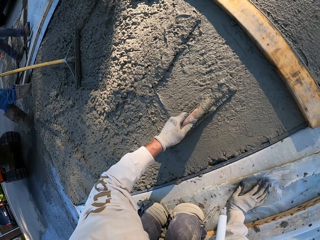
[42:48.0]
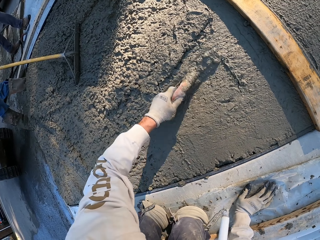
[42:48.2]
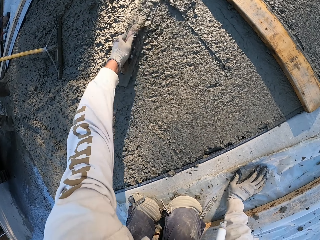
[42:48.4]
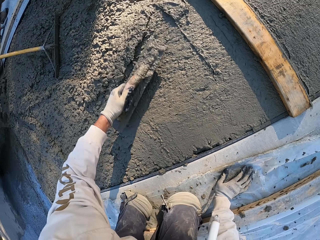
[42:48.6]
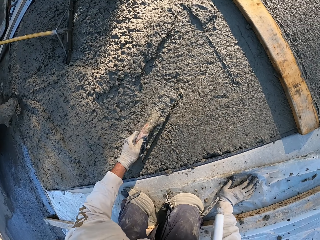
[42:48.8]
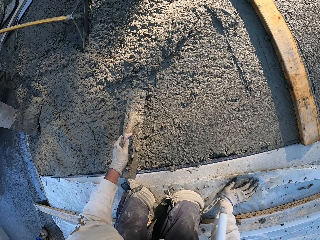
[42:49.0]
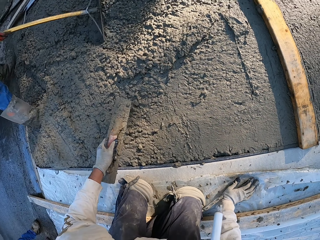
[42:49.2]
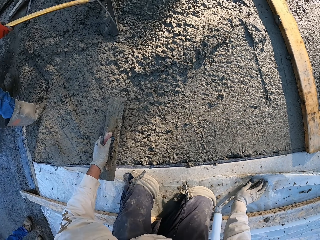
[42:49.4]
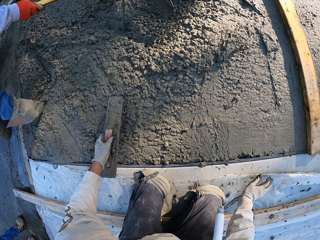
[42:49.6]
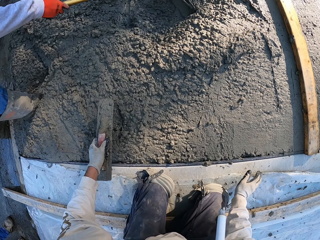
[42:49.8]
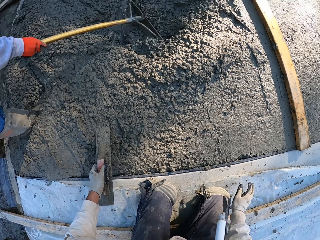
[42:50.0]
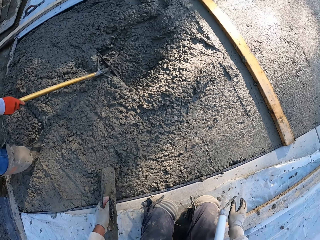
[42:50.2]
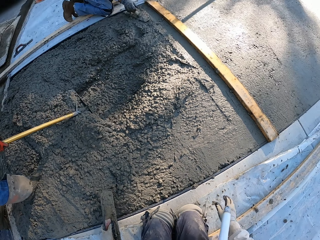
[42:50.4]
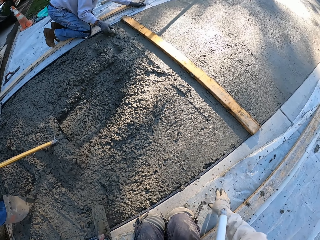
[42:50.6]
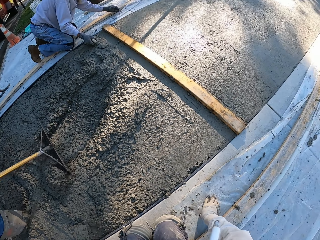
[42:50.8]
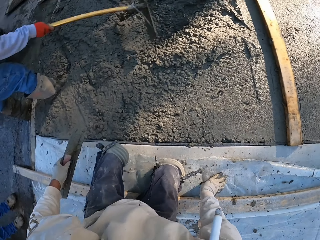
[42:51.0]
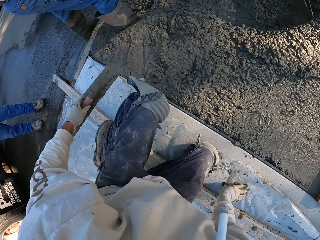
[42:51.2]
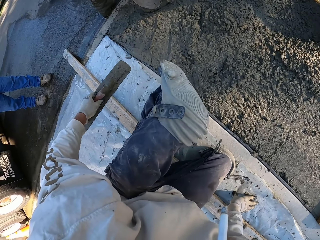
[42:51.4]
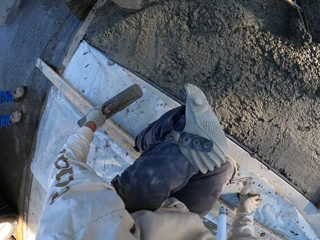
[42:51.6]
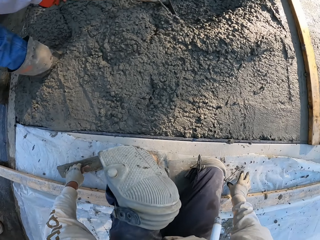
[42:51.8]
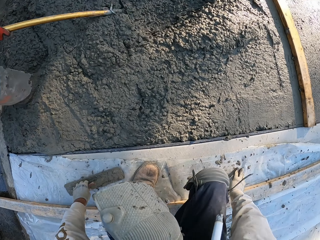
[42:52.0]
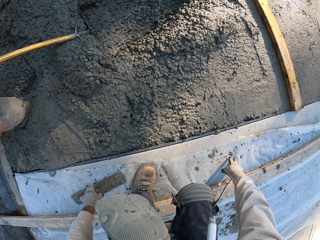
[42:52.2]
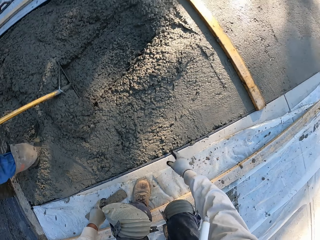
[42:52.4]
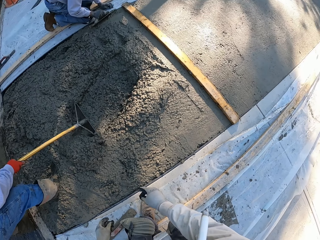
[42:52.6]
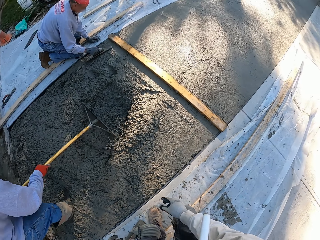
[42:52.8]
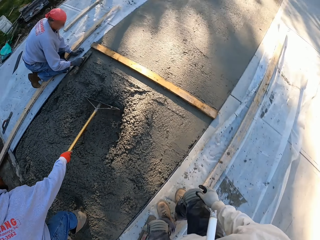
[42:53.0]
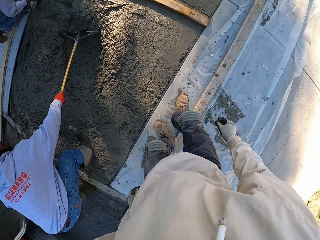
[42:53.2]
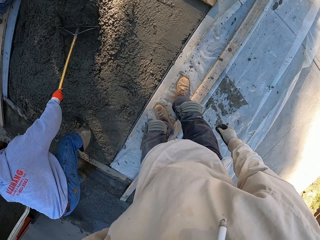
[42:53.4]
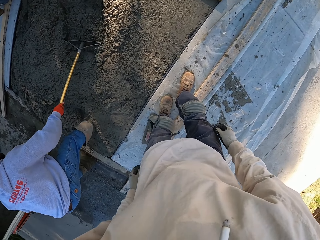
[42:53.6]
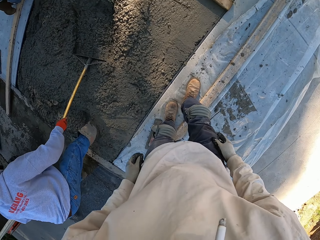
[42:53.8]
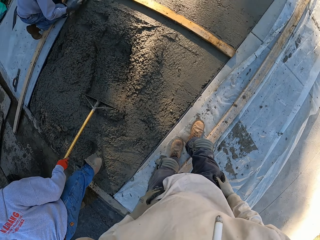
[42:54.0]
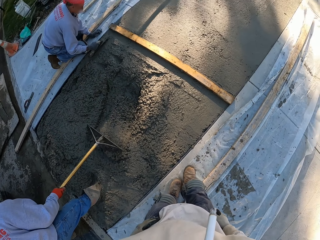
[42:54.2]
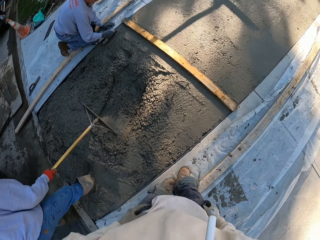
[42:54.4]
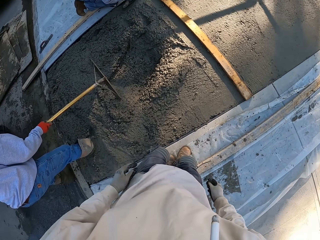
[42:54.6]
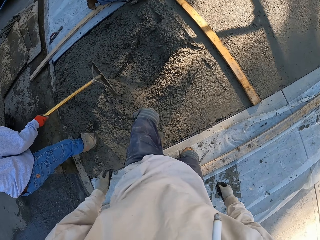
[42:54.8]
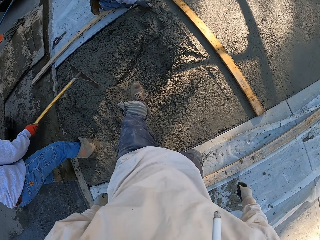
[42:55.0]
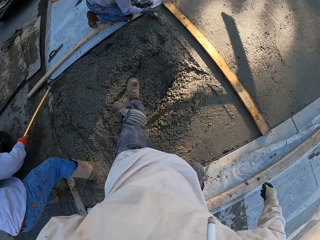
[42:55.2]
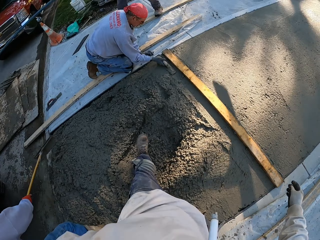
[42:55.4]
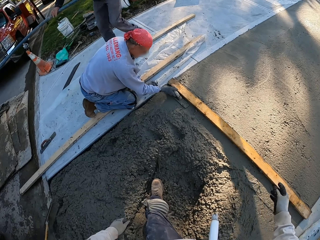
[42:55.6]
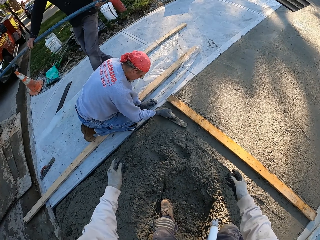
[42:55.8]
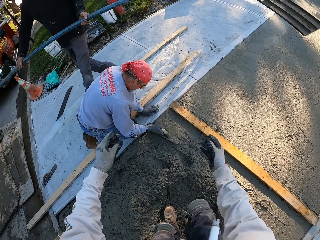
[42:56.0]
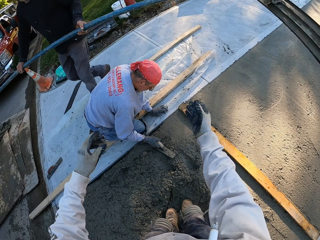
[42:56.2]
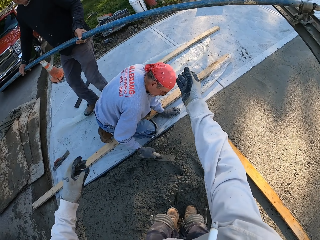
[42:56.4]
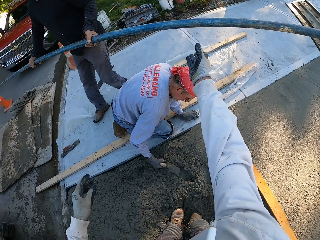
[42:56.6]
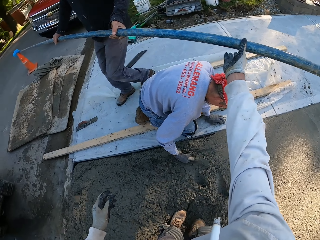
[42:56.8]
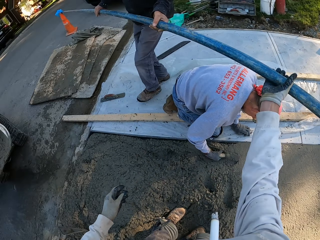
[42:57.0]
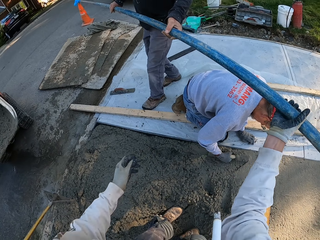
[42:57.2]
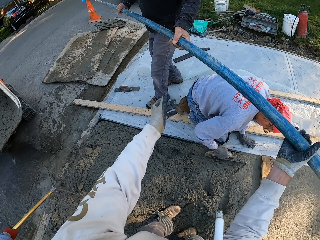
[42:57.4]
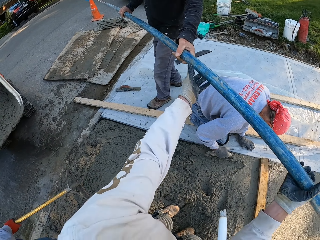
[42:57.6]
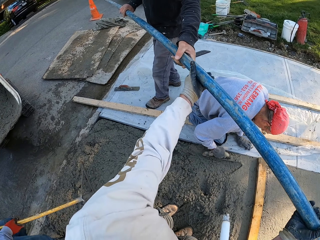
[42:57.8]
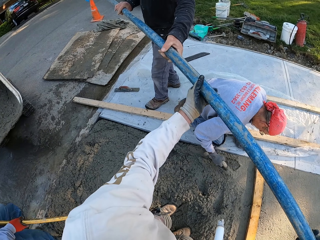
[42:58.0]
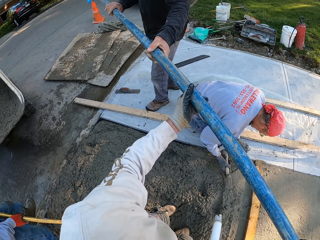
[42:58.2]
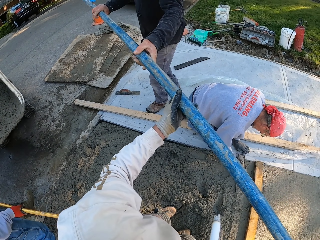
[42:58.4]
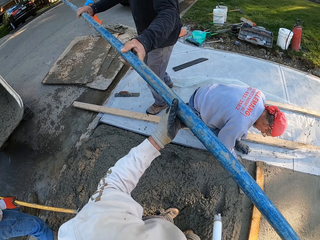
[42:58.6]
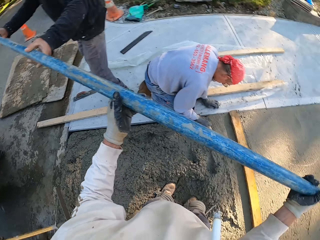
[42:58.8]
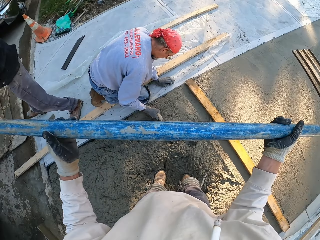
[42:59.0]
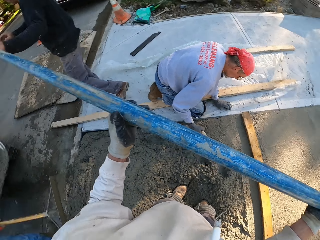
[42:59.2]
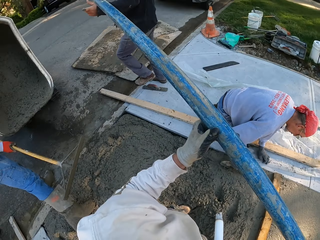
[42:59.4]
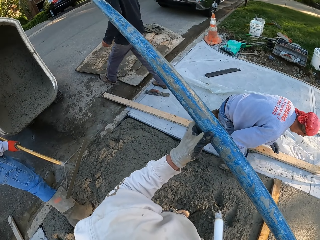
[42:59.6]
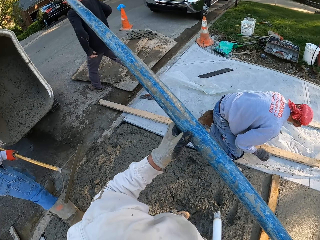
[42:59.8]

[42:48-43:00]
The camera wearer rotates the camera. They stand. They step. They pick the concrete float.

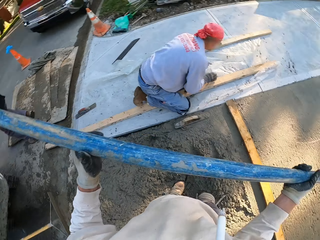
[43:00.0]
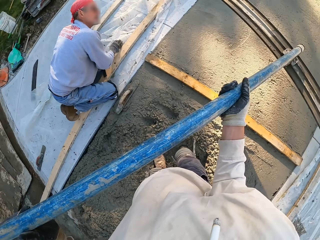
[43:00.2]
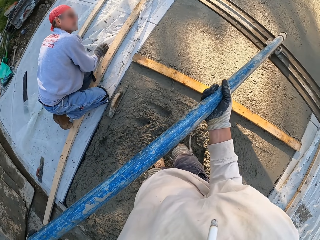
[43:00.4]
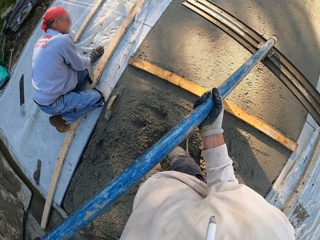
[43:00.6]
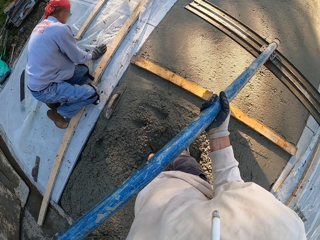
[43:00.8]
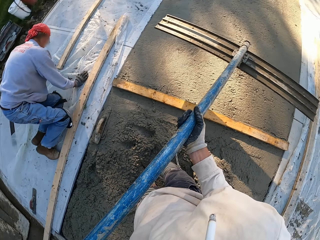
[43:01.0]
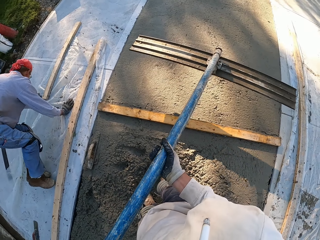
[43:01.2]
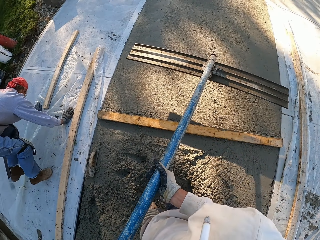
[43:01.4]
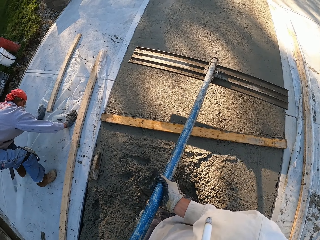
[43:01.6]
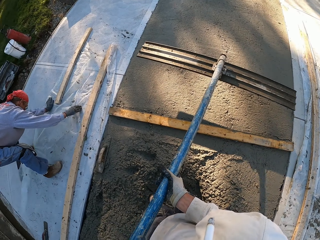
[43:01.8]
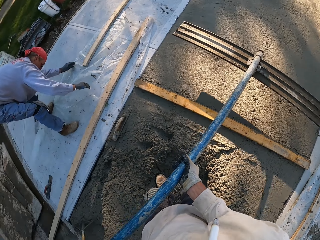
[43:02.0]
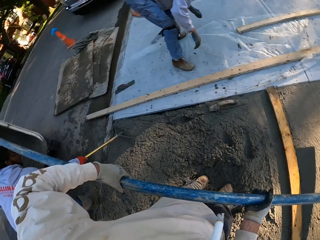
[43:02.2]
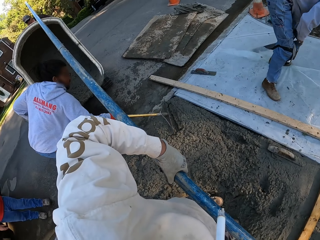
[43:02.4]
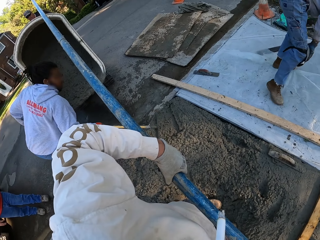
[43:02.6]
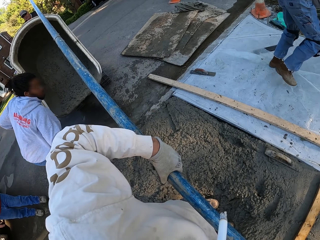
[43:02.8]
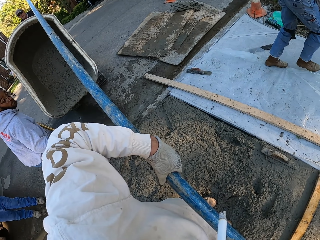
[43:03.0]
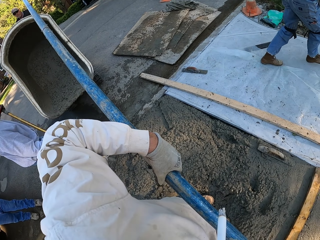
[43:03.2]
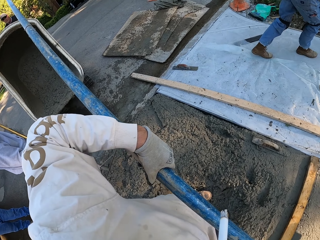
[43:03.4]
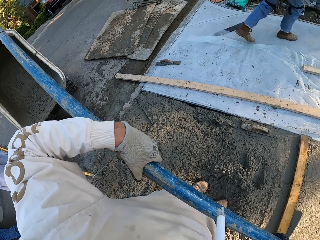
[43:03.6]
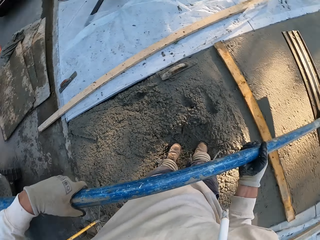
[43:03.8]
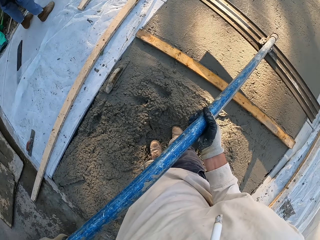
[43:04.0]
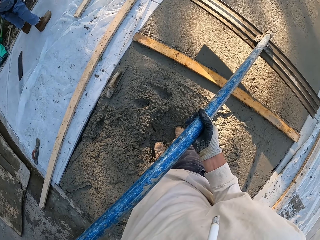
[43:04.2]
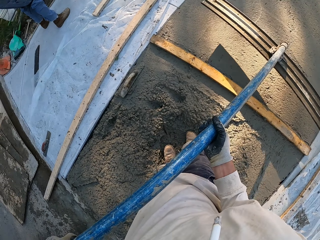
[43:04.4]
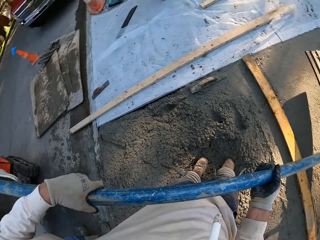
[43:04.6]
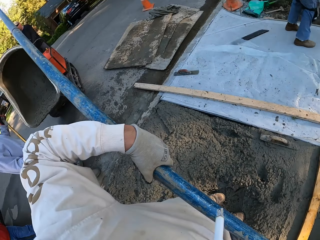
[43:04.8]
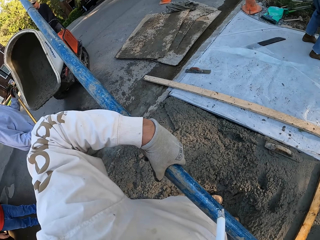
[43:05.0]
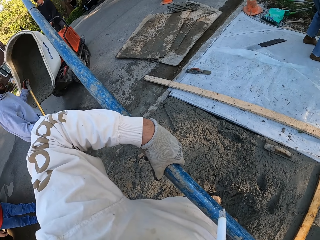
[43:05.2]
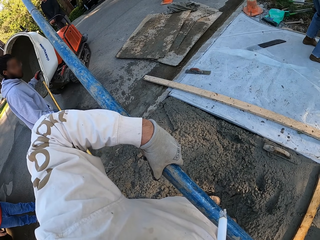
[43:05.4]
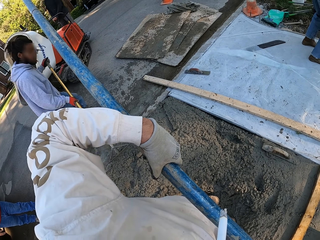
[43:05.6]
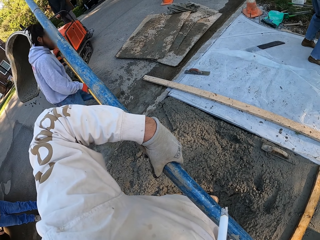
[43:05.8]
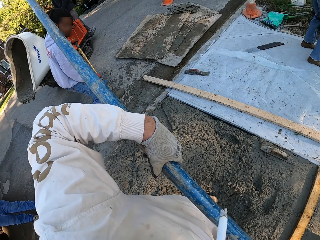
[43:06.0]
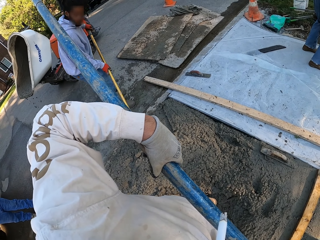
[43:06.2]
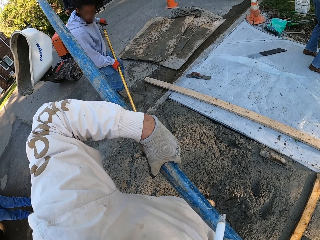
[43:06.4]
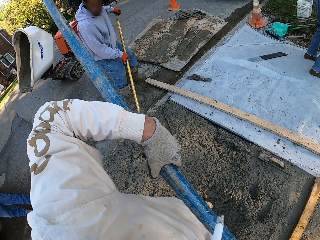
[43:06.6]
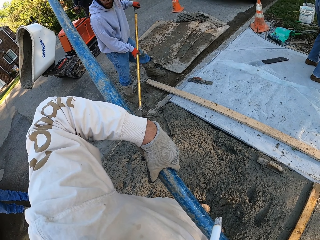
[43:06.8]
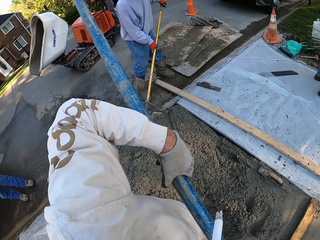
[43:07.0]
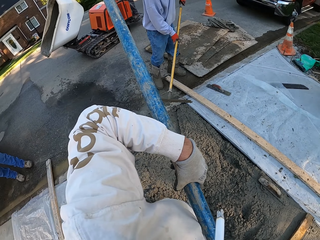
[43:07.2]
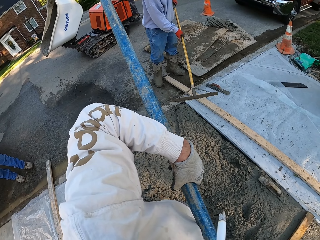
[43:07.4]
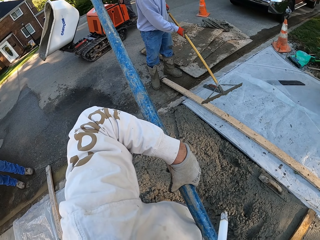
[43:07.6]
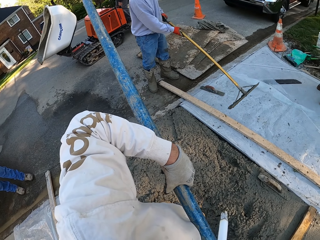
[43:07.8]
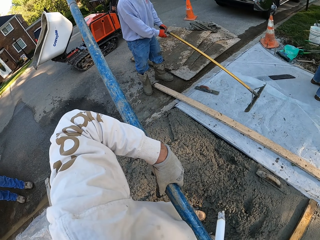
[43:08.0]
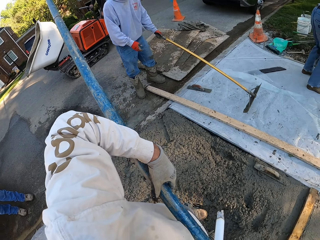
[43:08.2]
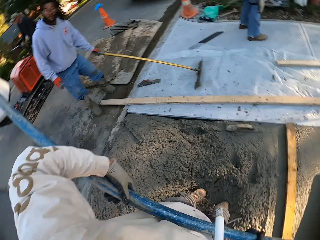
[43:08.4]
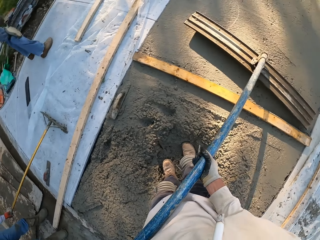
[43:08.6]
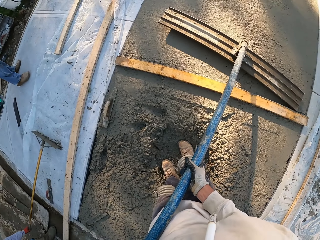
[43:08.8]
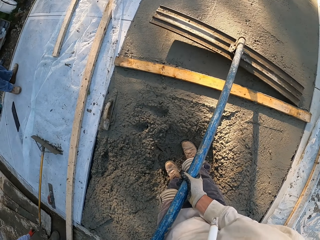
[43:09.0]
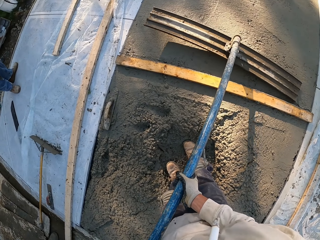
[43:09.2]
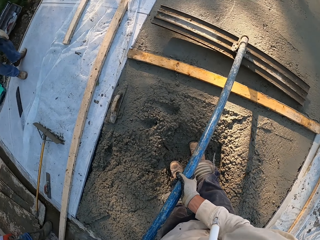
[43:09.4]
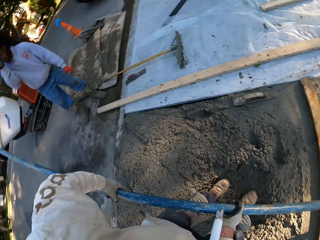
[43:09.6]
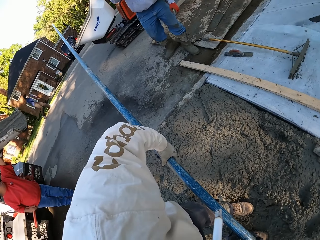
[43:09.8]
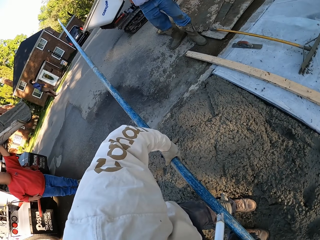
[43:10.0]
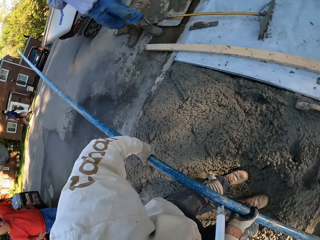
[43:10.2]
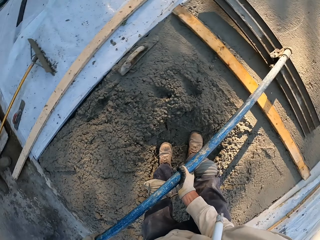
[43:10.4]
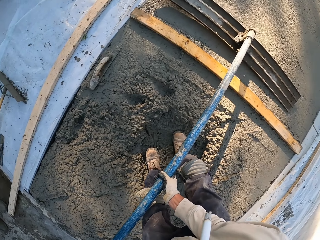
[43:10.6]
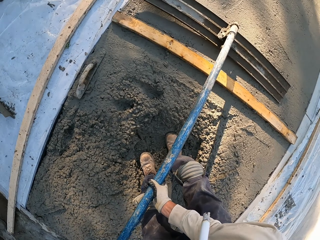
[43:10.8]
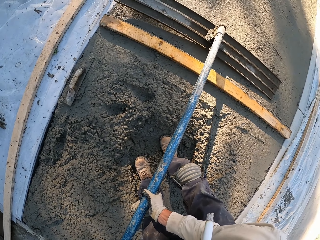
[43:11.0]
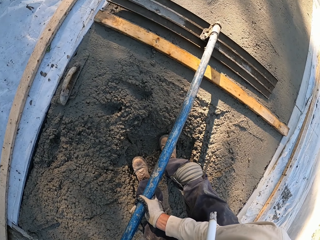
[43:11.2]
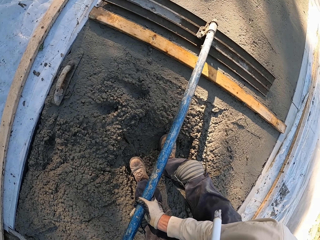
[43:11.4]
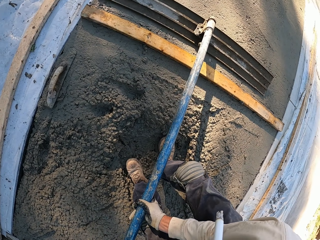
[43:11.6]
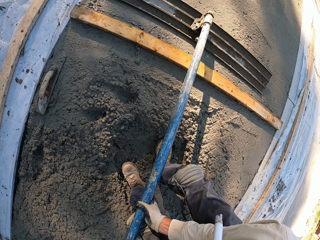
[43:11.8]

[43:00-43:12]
The camera wearer picks the concrete finishing steel from a man. They look around. They rotate the camera.
